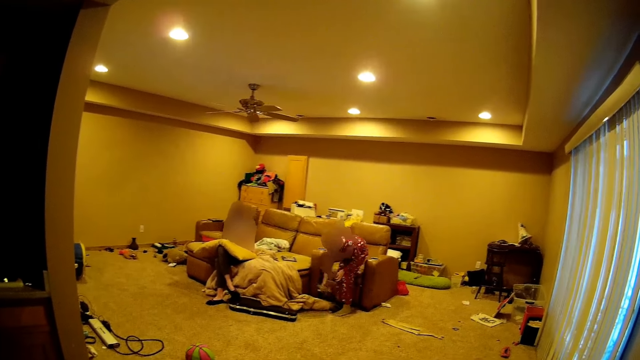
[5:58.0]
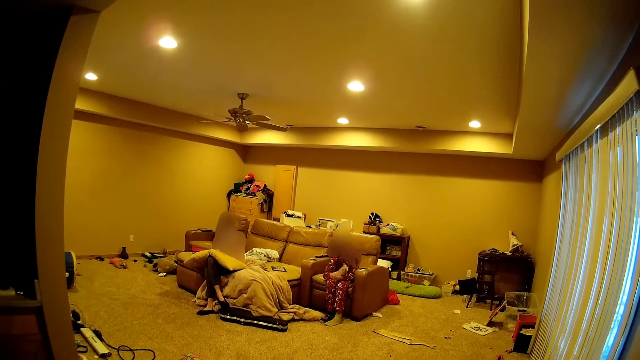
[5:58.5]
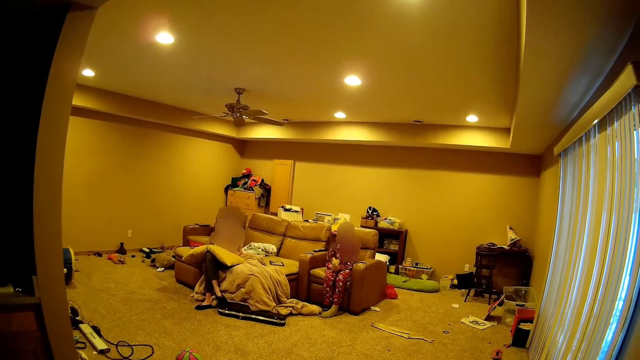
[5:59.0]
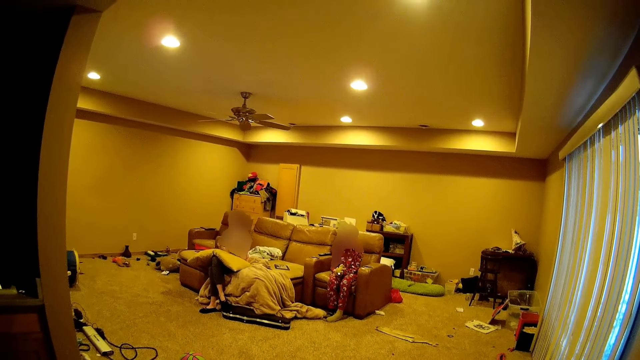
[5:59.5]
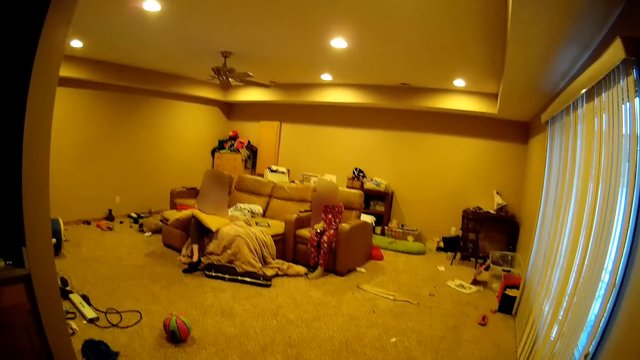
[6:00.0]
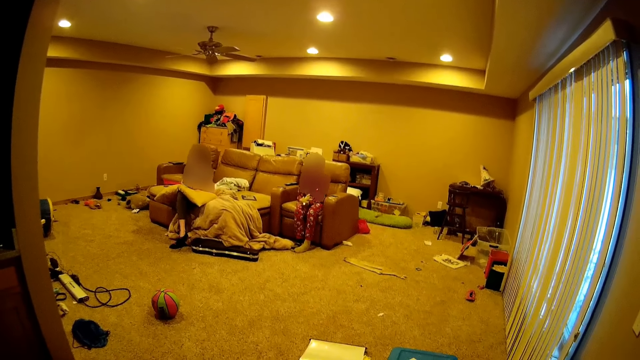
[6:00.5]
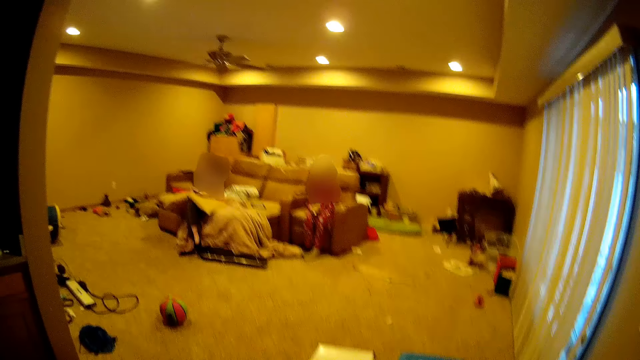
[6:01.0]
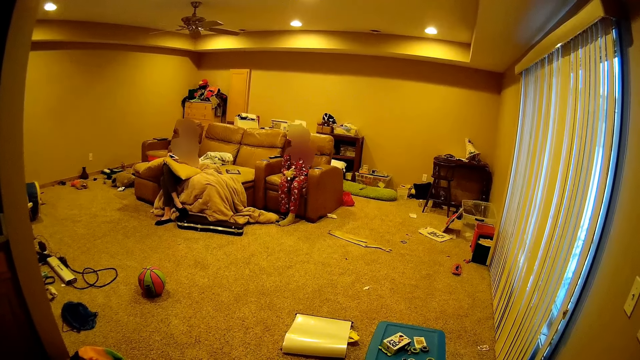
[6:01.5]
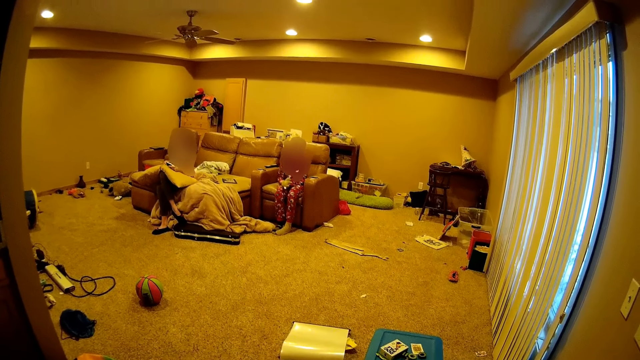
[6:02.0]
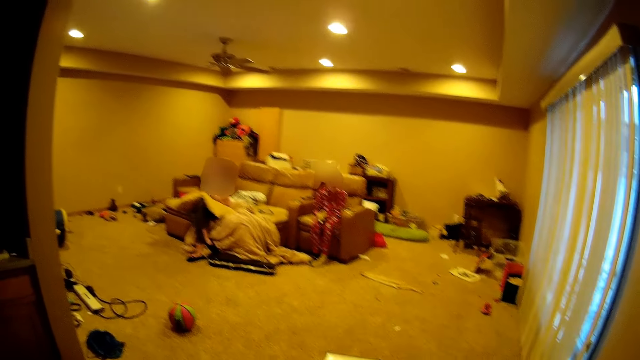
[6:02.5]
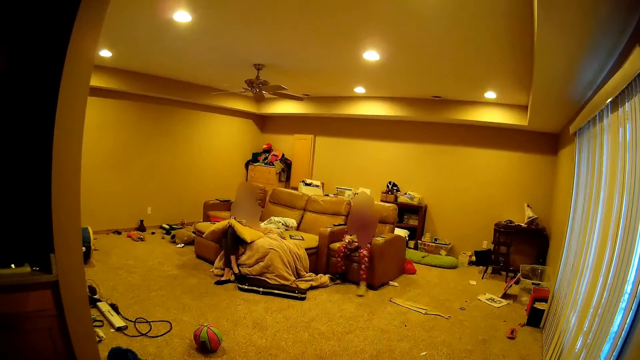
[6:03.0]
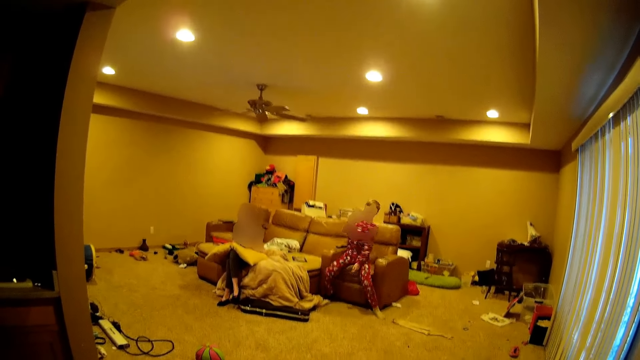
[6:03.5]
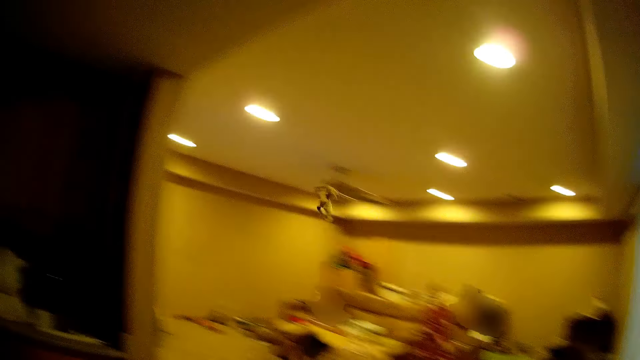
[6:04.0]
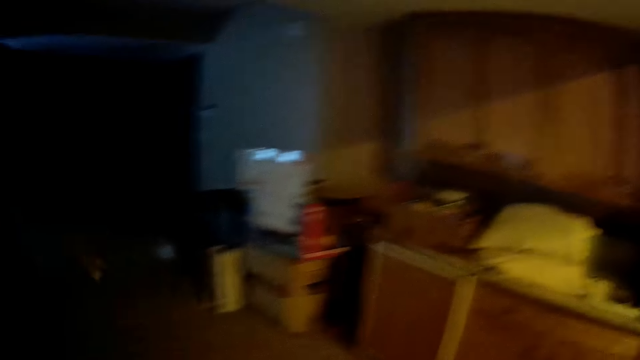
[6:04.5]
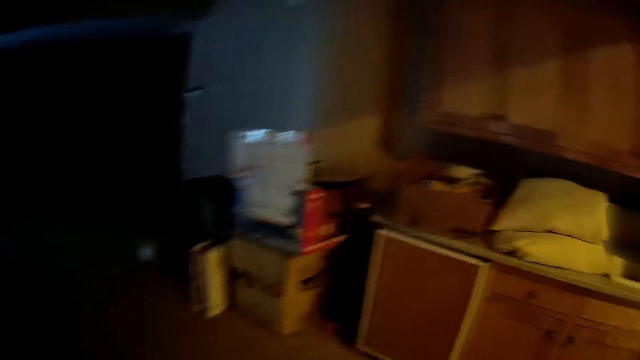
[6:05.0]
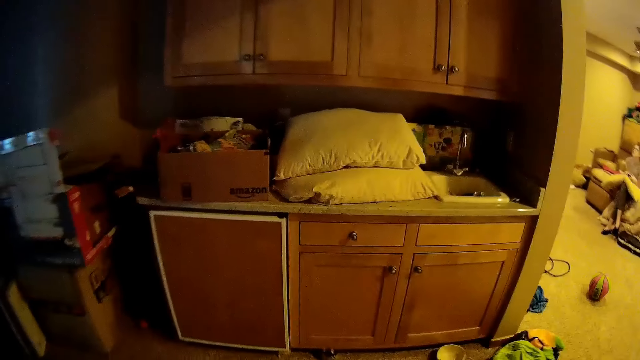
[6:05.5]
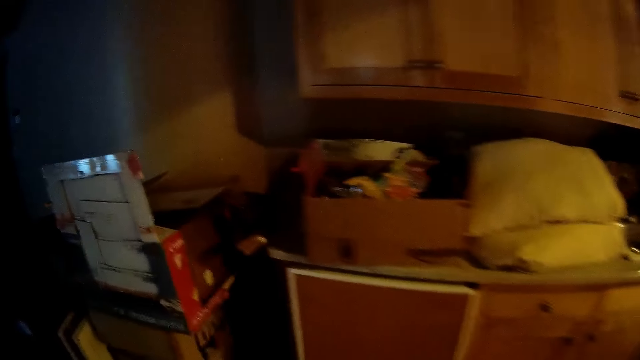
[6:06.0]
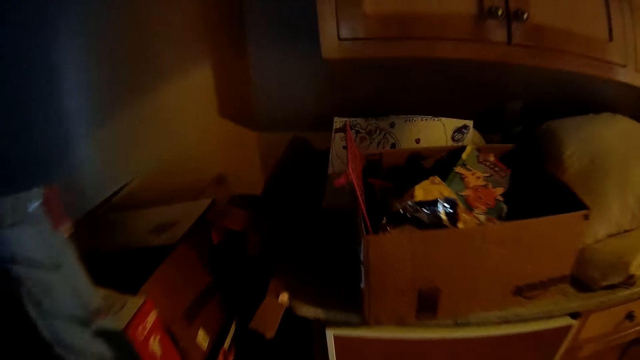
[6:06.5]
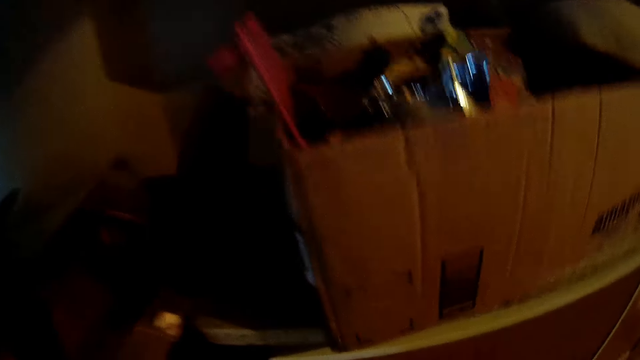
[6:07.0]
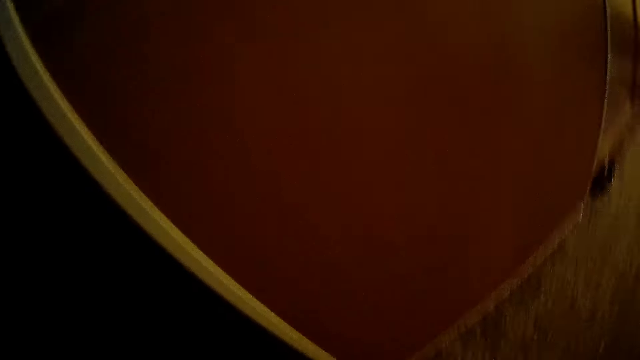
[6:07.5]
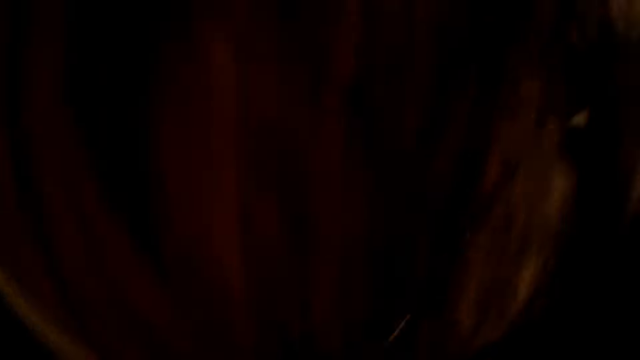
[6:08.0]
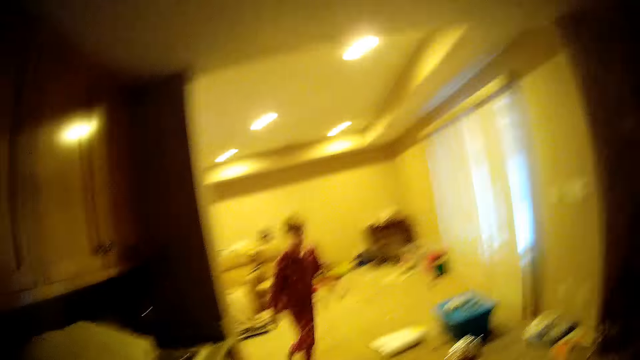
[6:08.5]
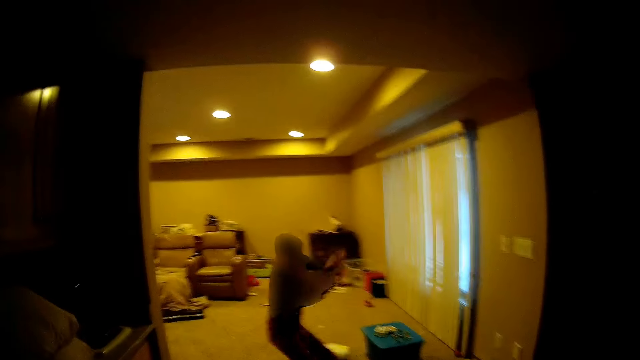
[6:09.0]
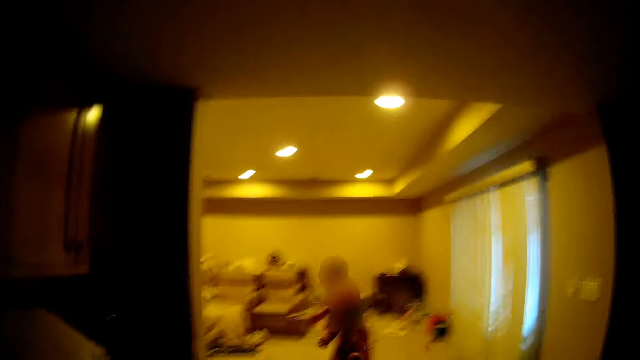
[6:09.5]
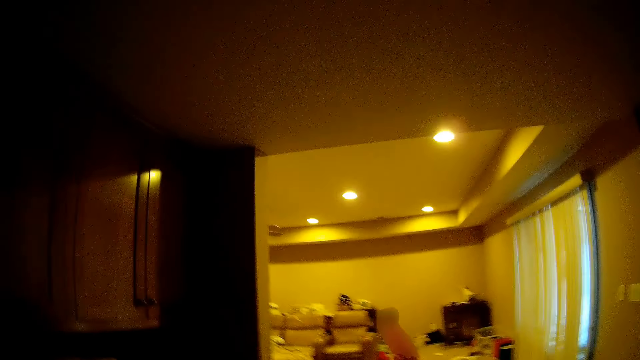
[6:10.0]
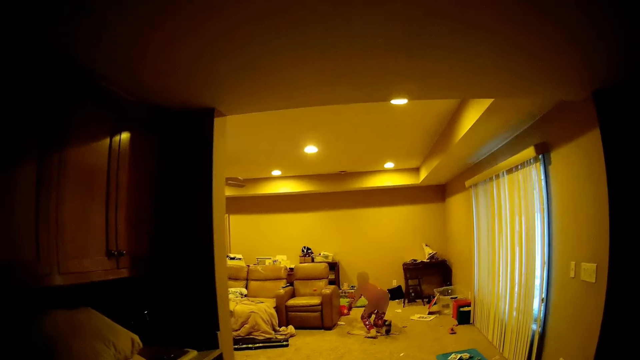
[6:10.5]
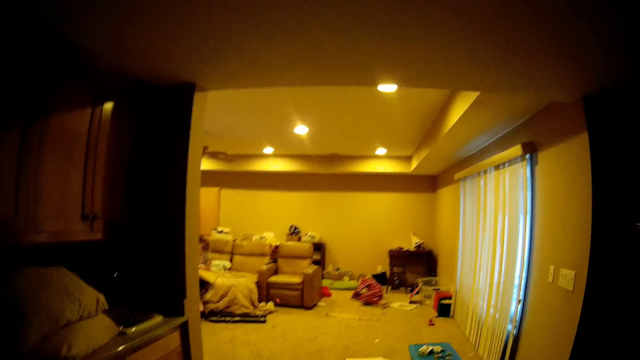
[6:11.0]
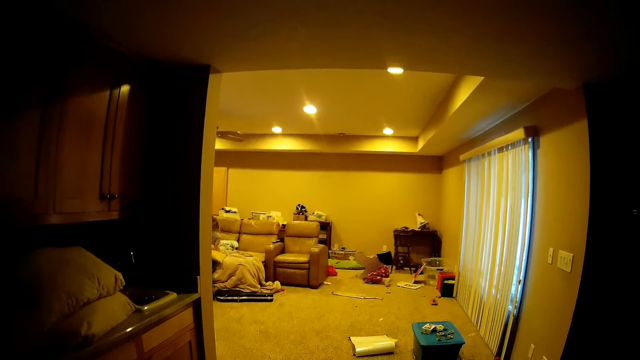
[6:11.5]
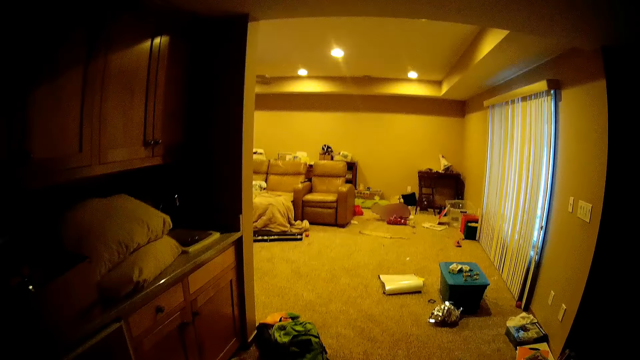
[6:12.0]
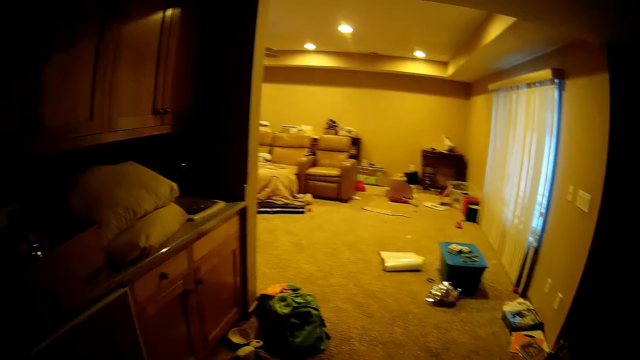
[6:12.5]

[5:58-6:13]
A person sits down on the couch. The person throws a doll to the camera wearer. The camera wearer throws a ball to the person.

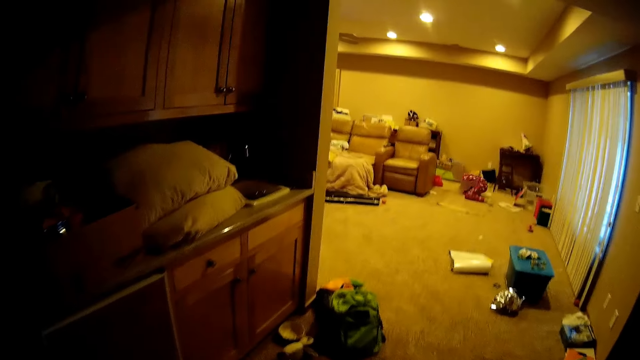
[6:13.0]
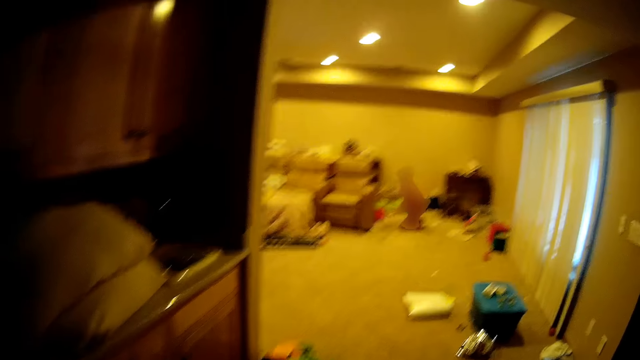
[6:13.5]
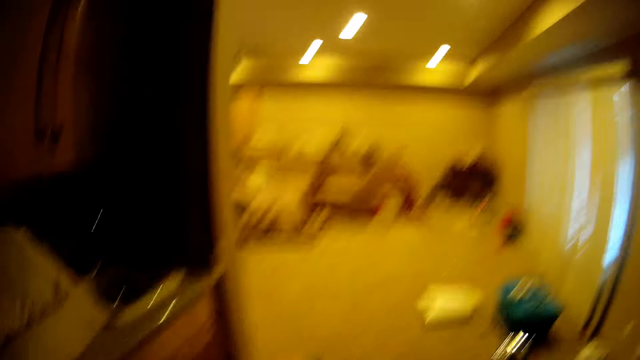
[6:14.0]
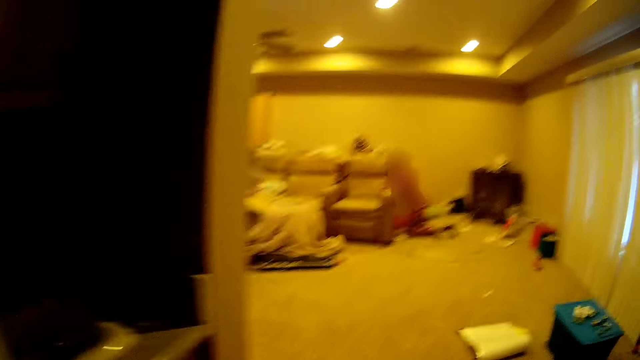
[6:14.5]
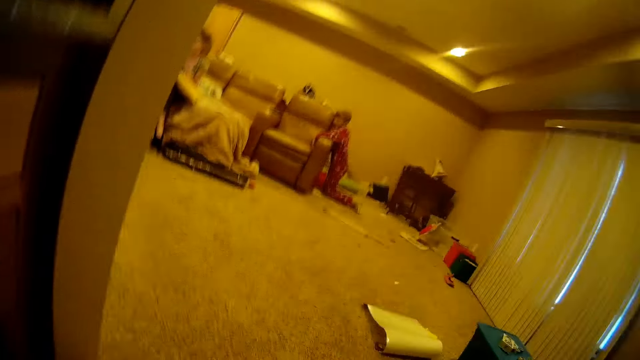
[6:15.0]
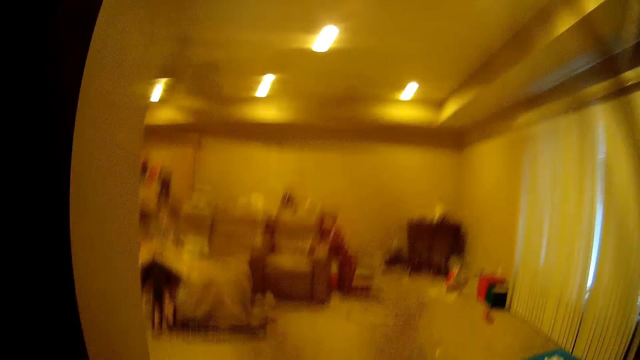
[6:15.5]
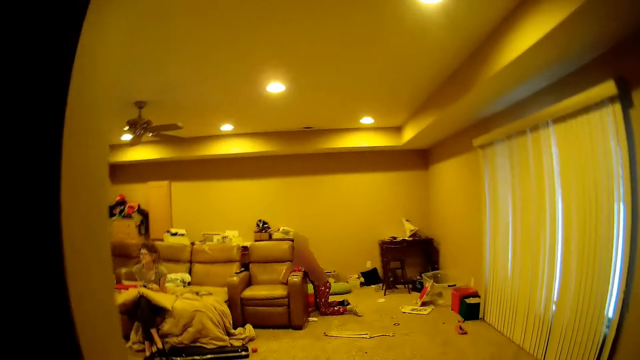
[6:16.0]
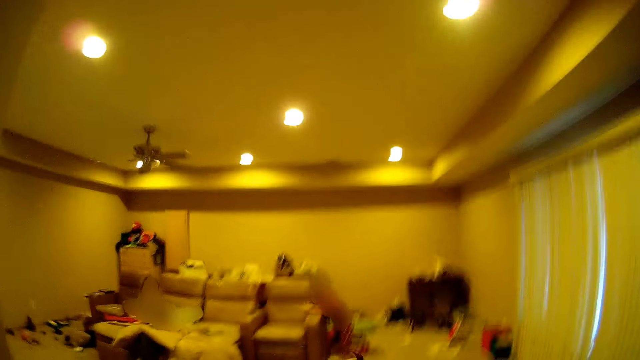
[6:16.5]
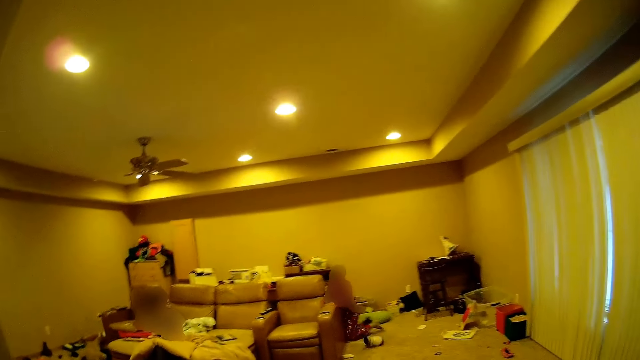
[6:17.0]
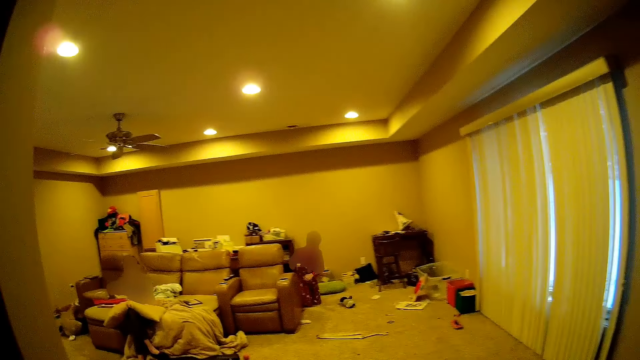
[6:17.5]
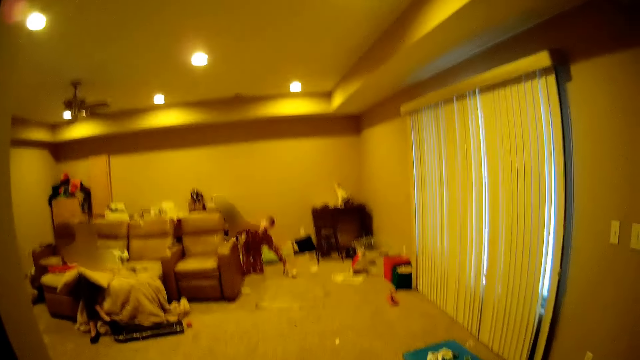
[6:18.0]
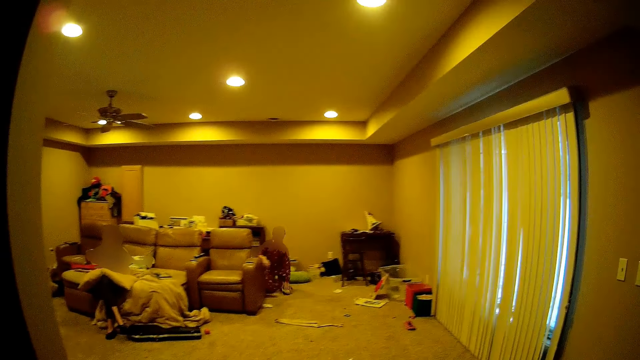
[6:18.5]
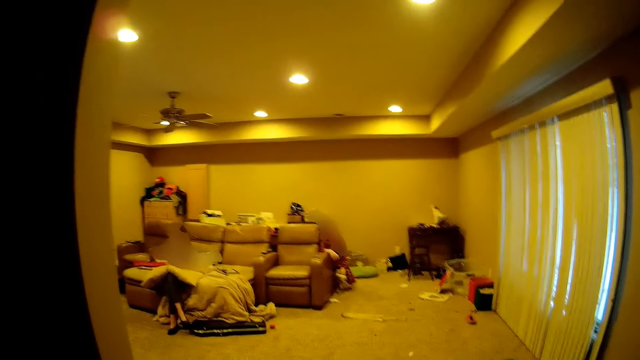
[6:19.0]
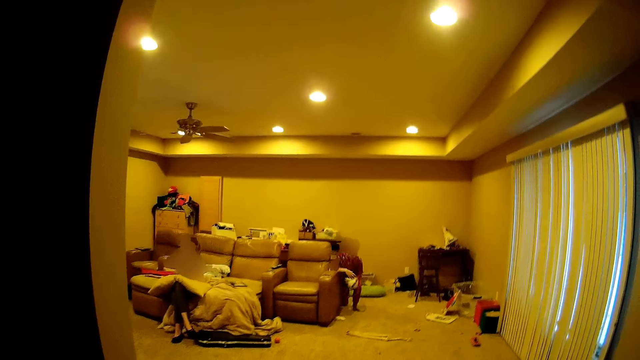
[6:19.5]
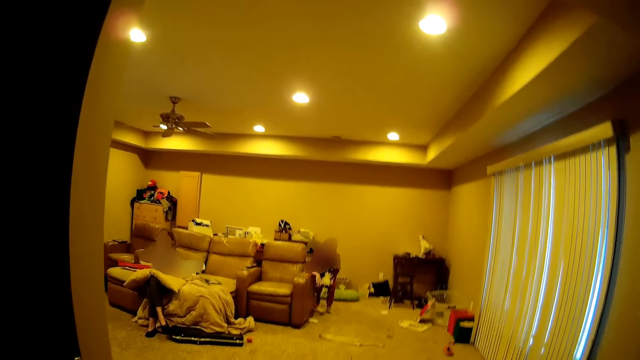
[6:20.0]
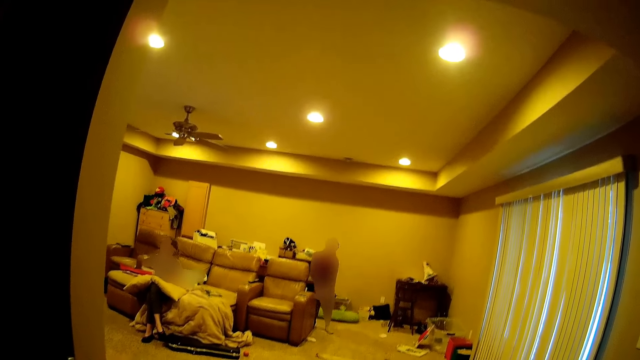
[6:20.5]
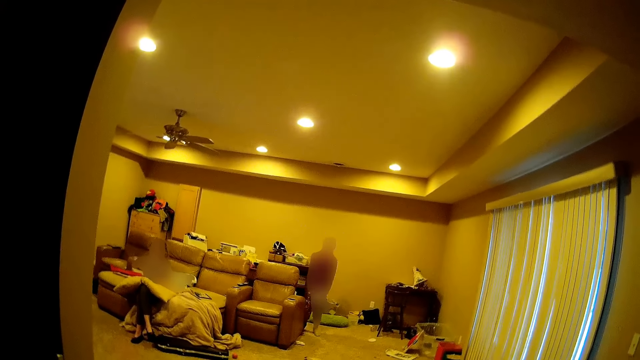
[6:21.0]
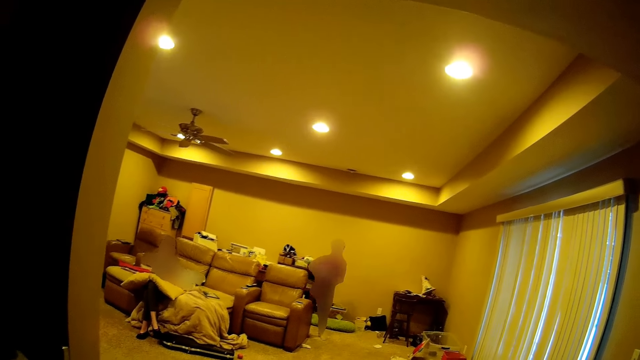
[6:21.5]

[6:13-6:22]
The camera wearer throws a doll to a person. The person picks the doll from the floor.
